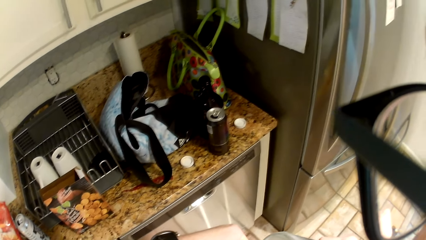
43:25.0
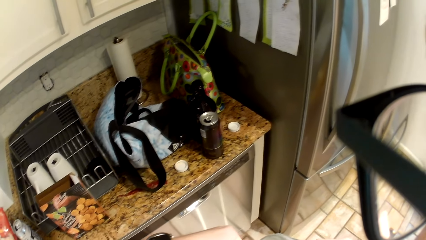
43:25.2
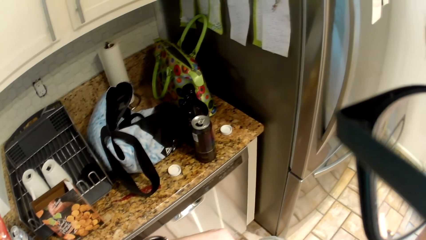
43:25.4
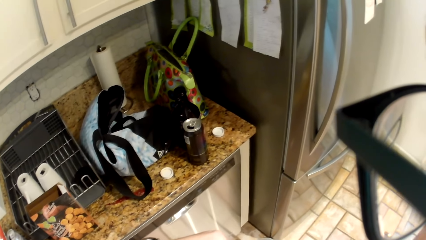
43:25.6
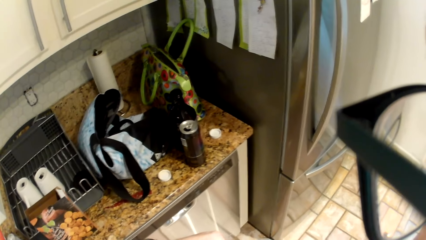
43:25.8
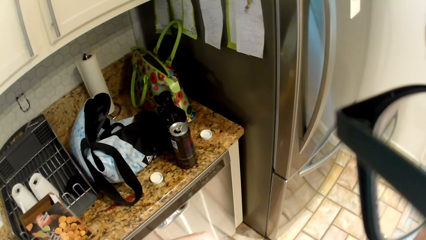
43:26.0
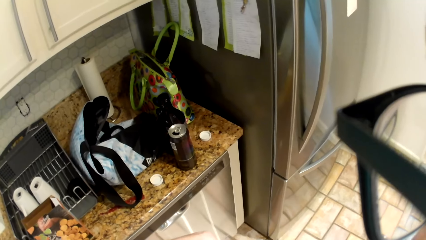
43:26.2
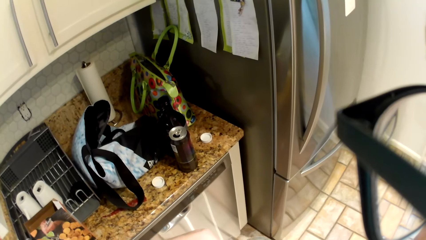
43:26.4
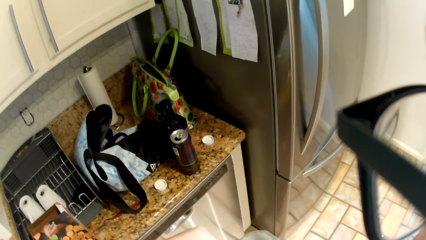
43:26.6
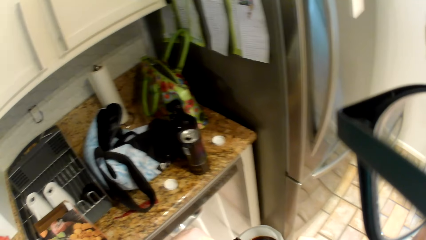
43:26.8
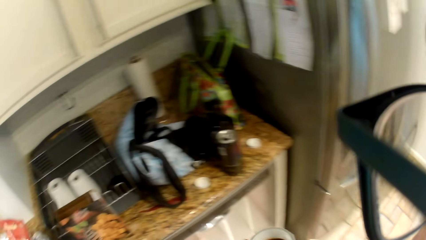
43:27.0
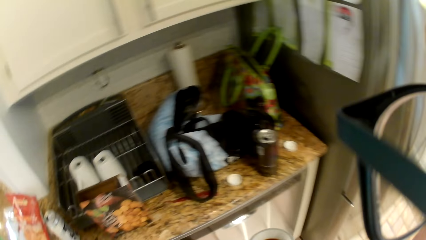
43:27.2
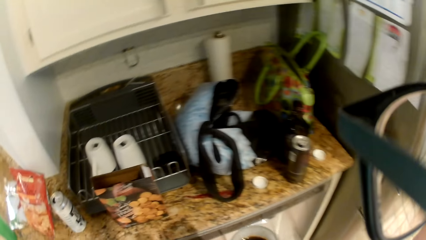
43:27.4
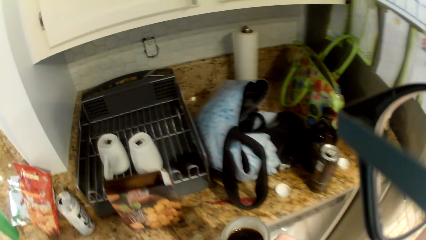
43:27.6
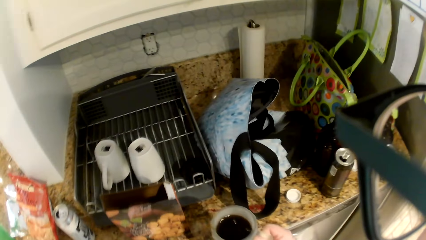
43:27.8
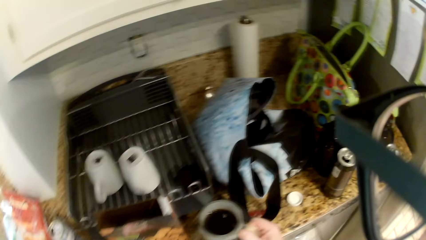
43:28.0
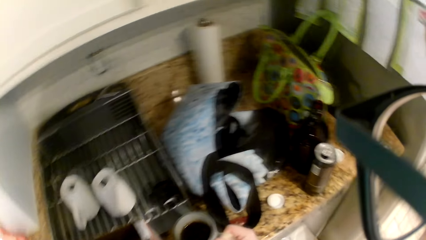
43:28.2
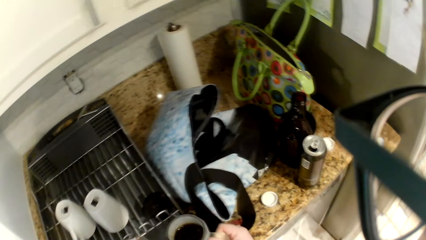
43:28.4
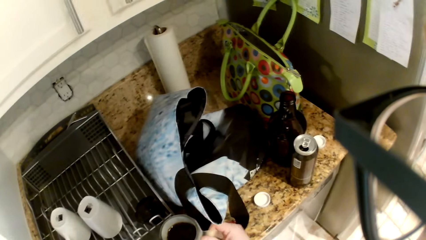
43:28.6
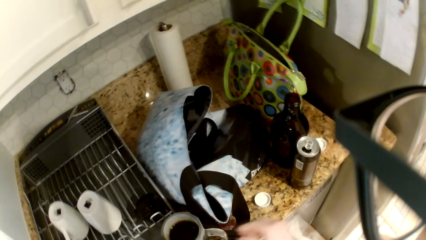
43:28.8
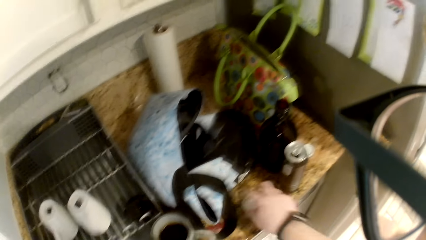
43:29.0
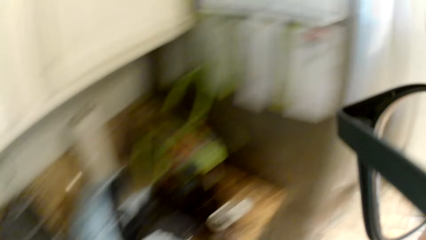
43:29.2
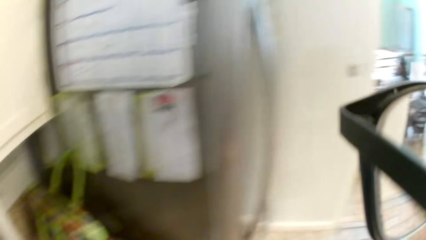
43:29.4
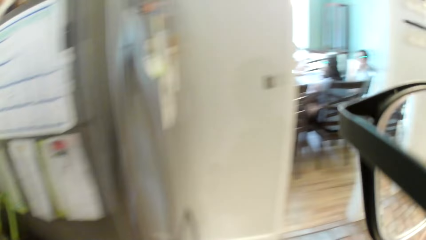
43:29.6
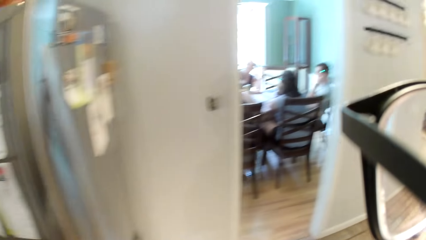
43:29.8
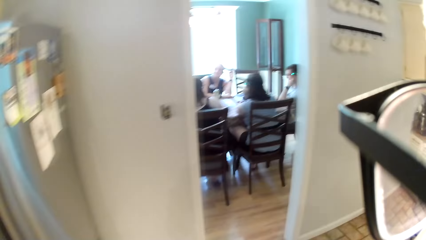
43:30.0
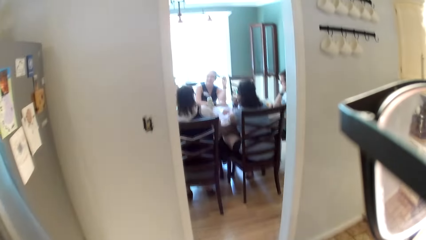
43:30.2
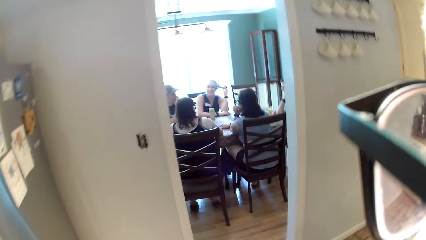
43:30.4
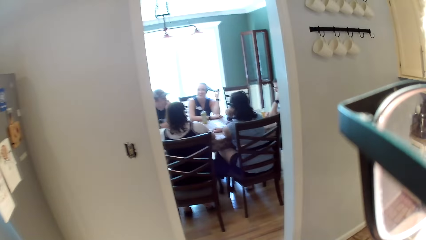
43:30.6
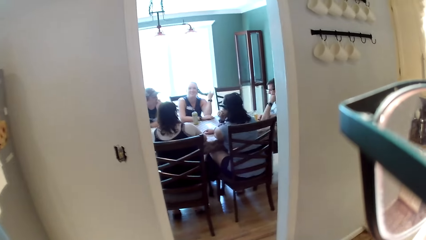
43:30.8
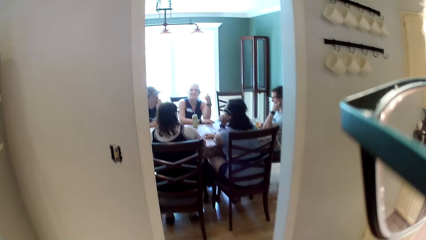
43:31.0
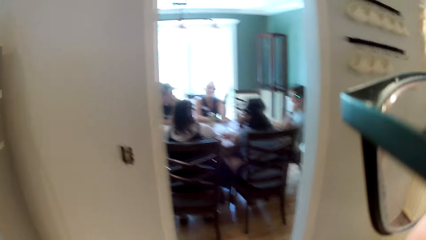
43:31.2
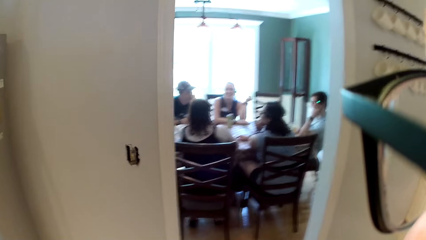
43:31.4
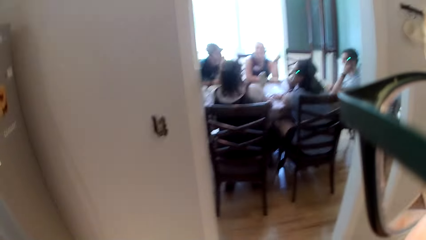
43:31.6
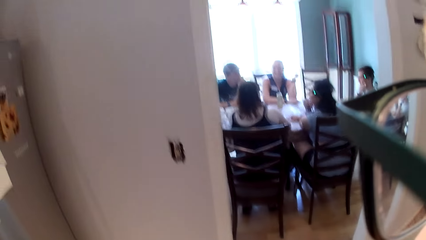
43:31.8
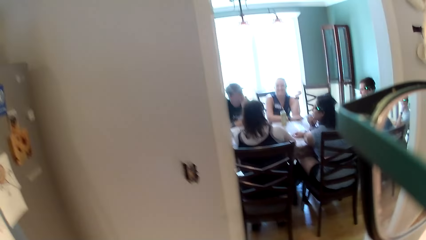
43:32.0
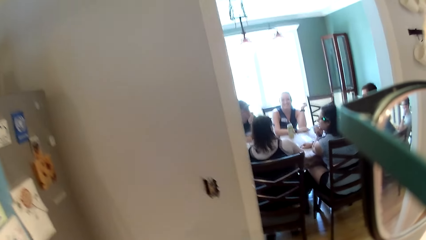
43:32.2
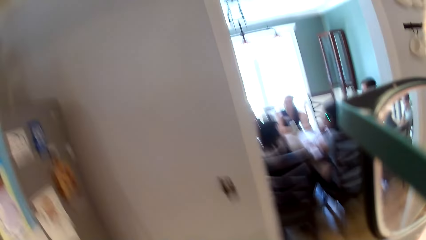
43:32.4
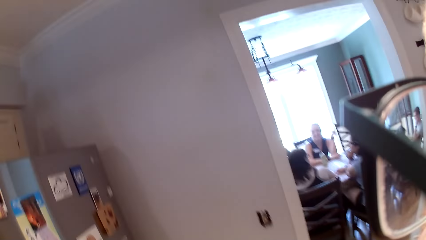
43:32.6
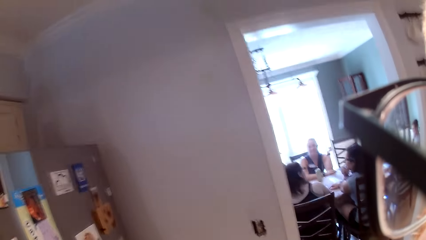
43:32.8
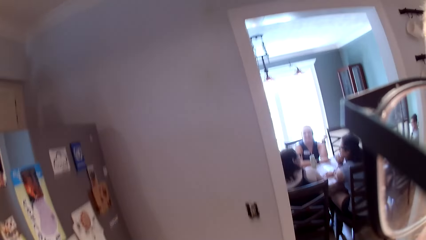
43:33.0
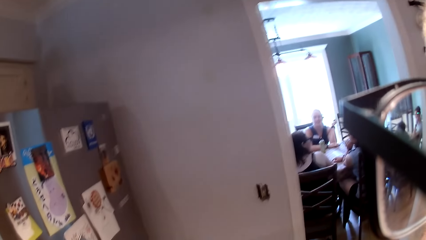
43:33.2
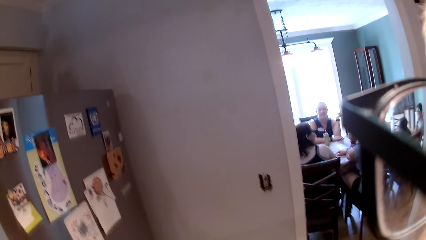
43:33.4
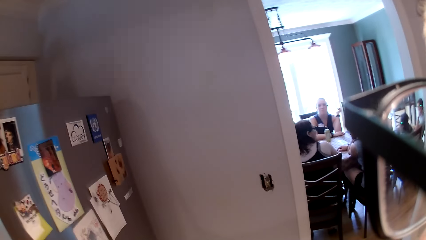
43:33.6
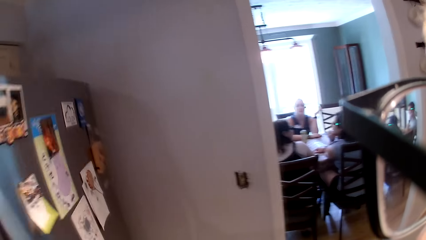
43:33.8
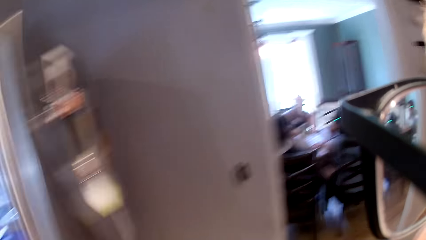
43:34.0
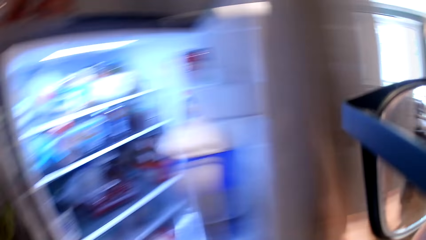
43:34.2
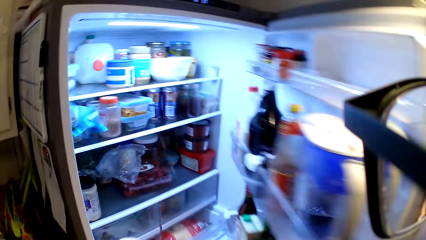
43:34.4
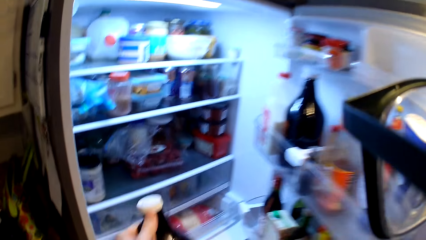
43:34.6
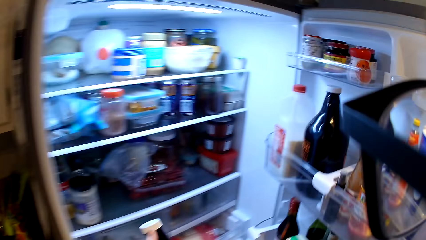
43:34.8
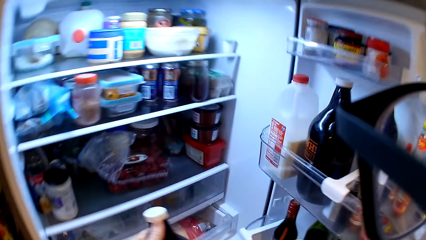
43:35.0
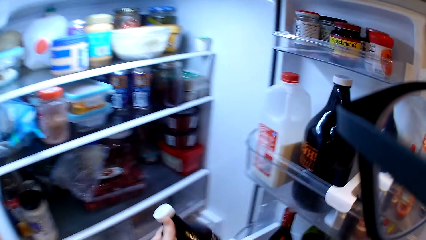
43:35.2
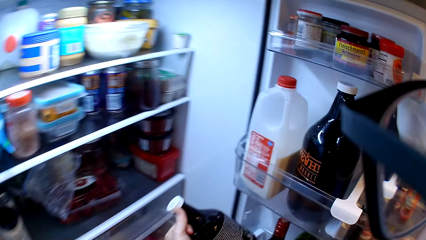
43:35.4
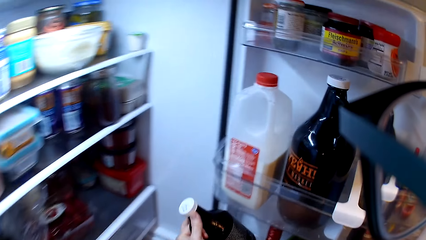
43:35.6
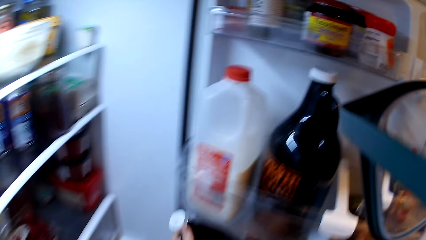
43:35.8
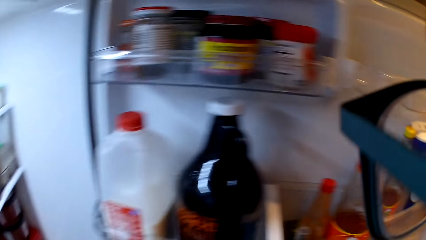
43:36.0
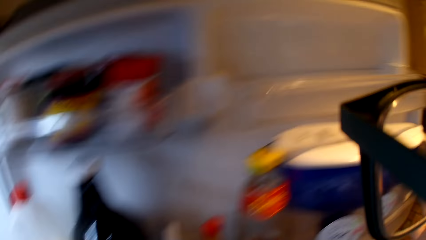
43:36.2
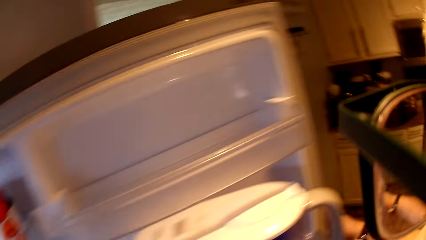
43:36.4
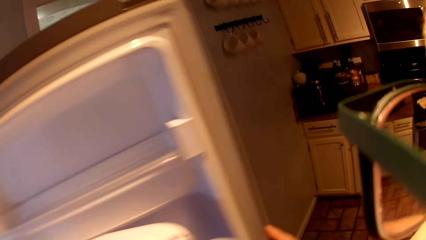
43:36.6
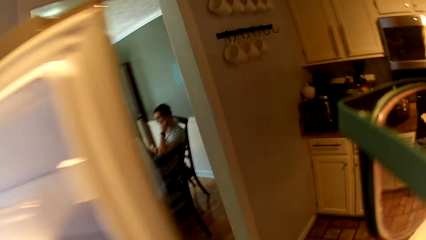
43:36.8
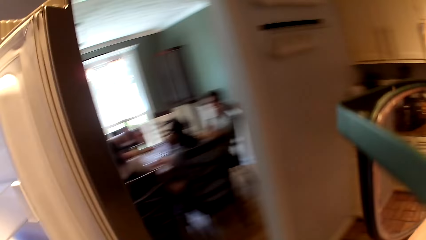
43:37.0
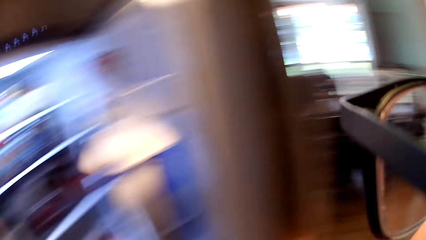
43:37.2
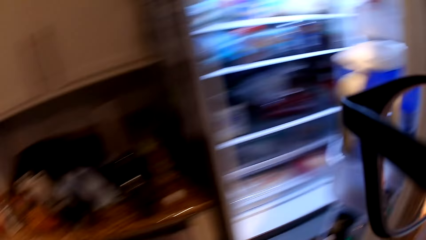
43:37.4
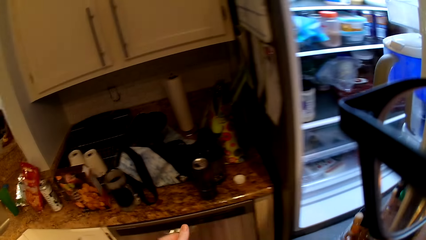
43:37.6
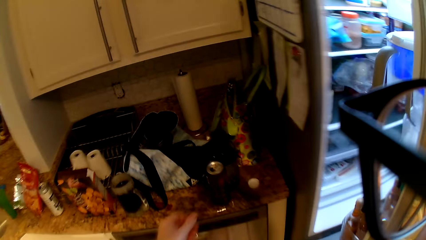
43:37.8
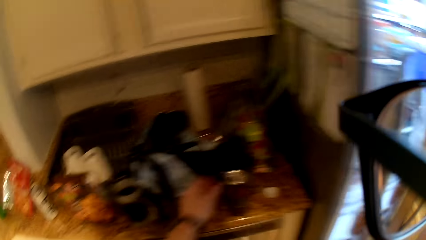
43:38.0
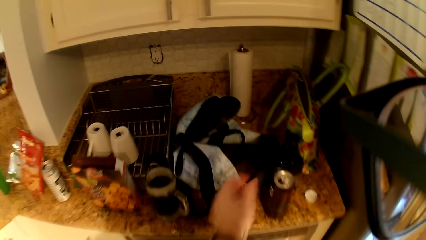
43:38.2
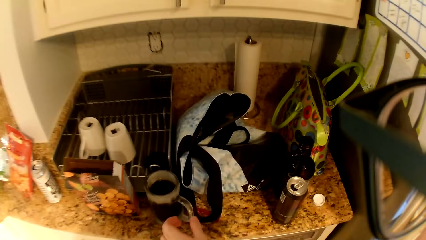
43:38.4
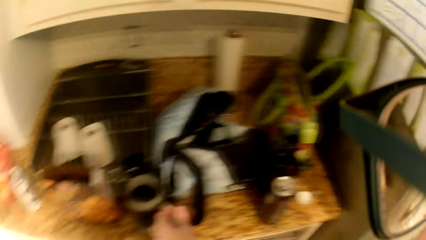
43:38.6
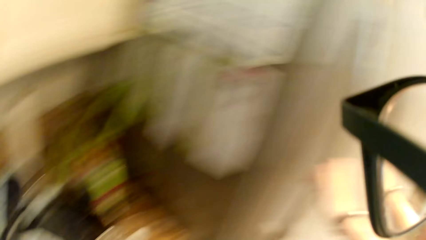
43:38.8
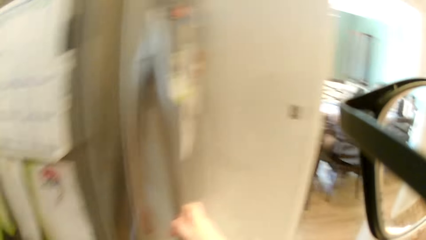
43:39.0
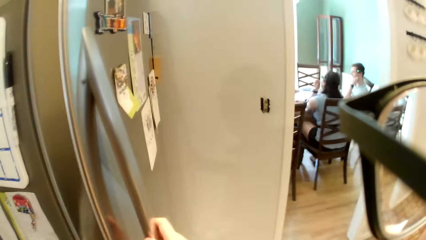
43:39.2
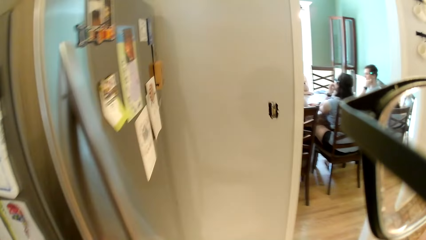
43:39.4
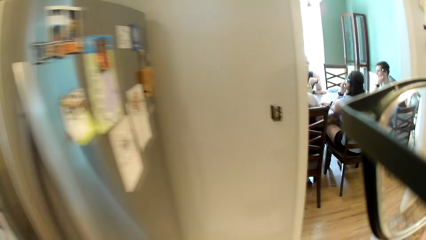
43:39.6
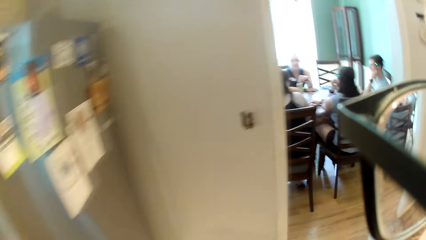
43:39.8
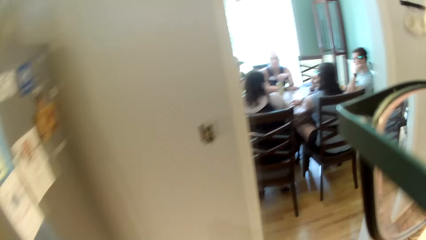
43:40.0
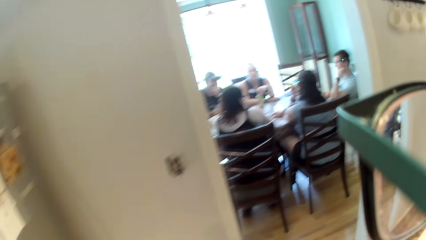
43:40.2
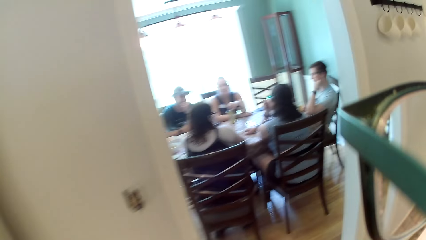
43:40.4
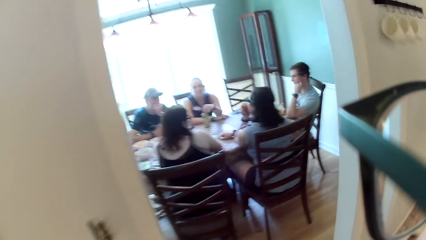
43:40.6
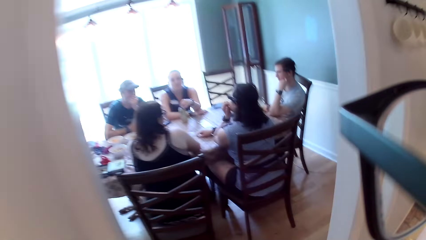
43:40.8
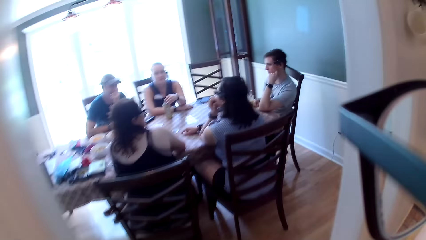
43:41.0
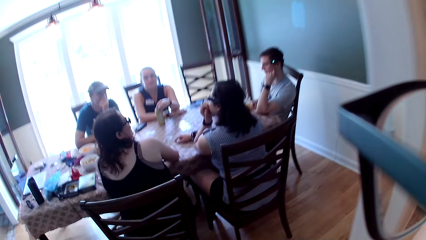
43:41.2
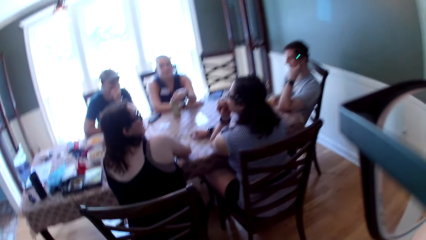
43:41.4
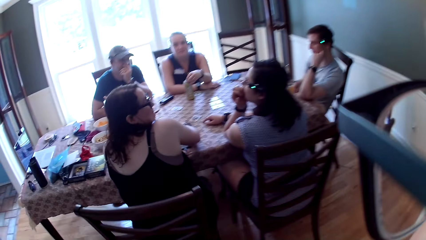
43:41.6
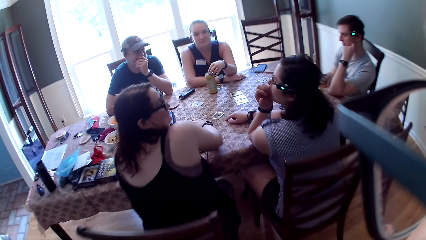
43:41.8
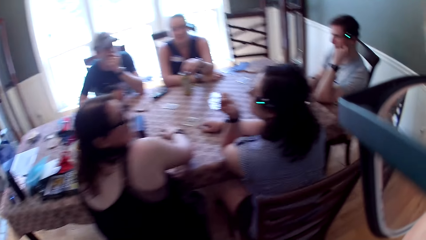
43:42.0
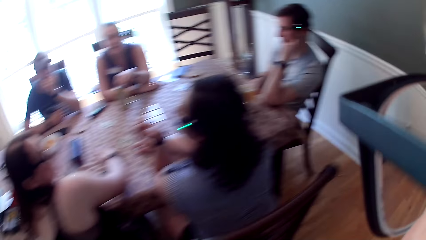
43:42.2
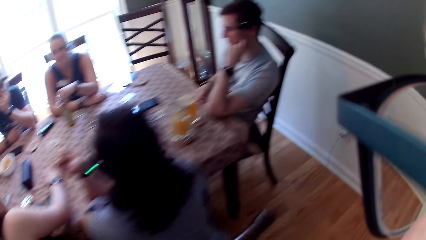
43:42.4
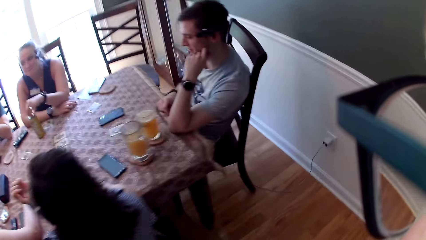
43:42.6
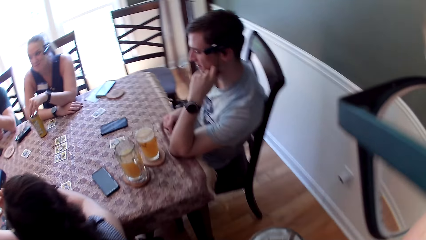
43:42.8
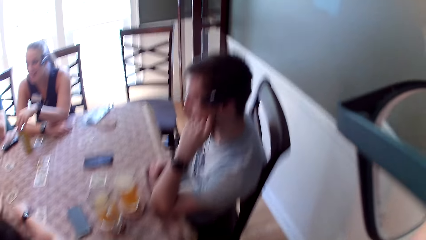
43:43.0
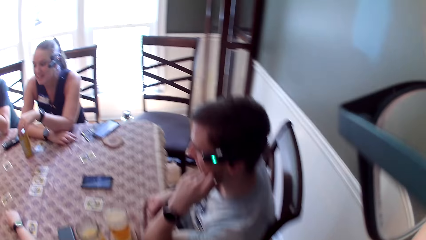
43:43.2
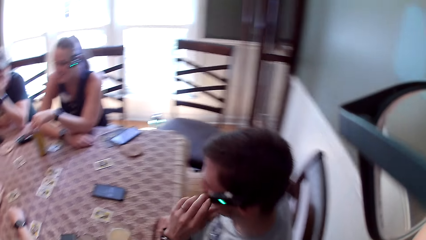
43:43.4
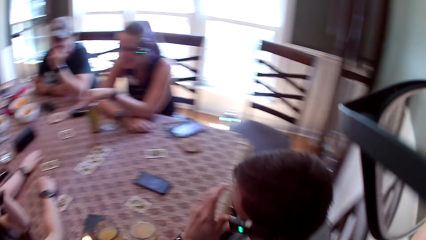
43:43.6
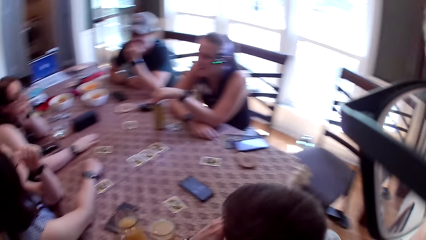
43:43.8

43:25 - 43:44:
The camera wearer puts the glass cup on the kitchen table with his right hand. He picks up the cover of the plastic bottle of drink with his right hand. He walks. He opens the fridge with his right hand. He puts the plastic bottle of drink in the fridge with his left hand. He closes the fridge with his right hand. He picks up the glass cup with his left hand. He walks, leaves the kitchen, and enters the dining table.
